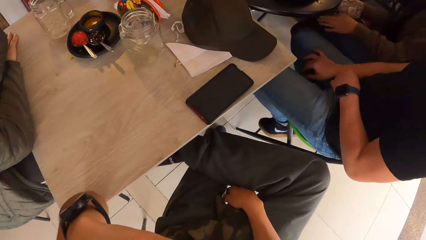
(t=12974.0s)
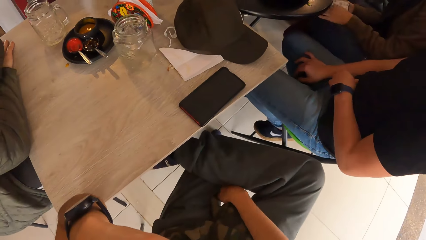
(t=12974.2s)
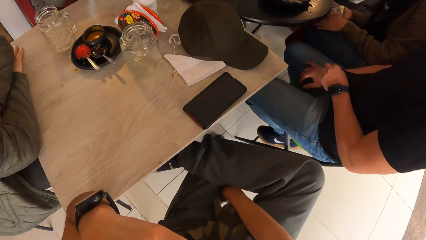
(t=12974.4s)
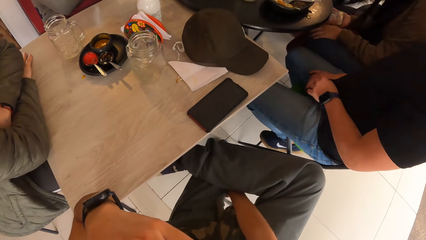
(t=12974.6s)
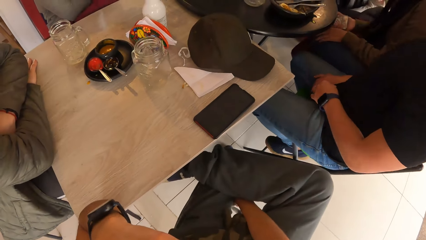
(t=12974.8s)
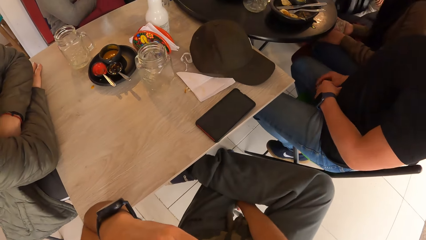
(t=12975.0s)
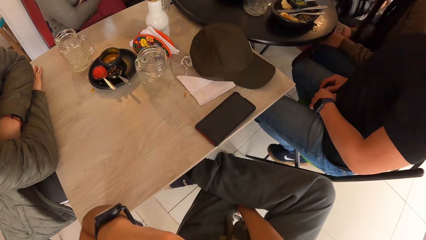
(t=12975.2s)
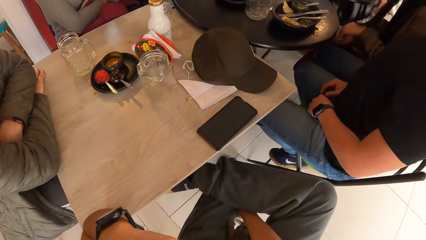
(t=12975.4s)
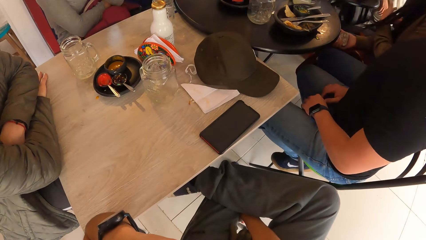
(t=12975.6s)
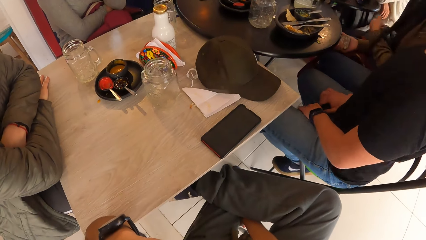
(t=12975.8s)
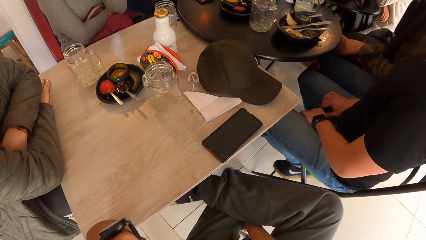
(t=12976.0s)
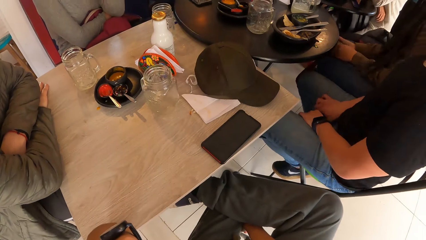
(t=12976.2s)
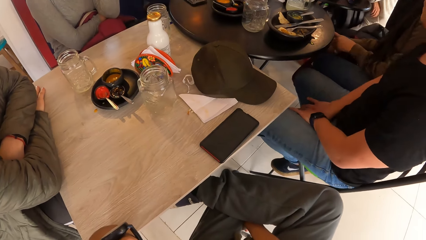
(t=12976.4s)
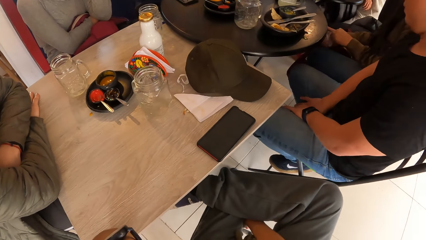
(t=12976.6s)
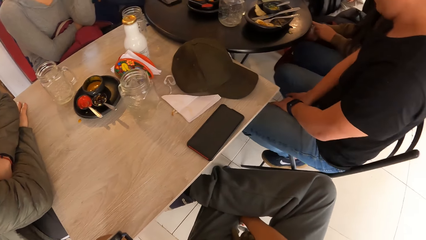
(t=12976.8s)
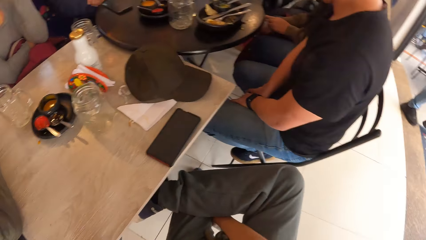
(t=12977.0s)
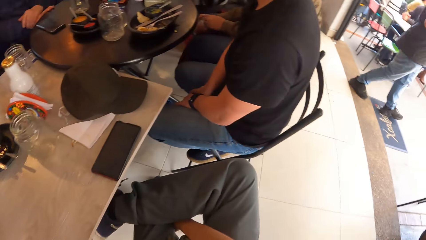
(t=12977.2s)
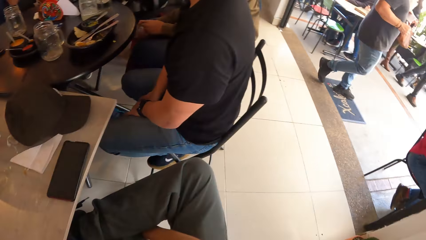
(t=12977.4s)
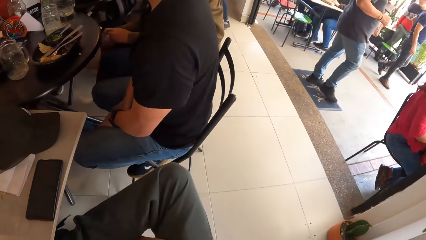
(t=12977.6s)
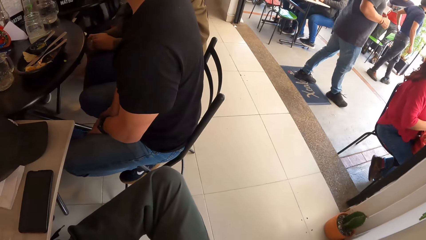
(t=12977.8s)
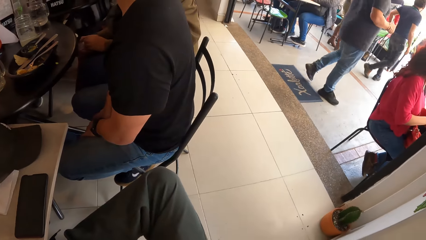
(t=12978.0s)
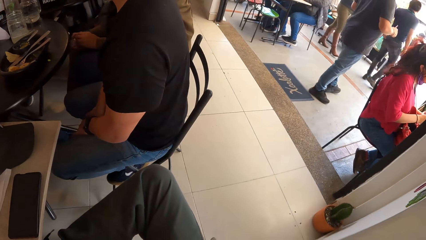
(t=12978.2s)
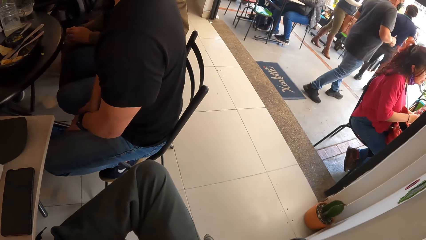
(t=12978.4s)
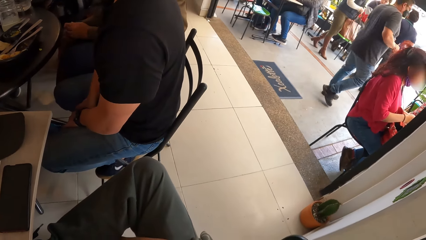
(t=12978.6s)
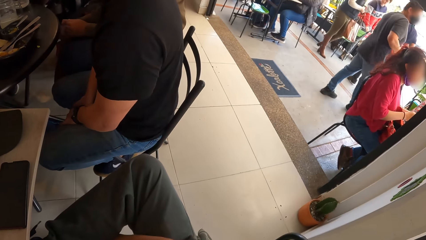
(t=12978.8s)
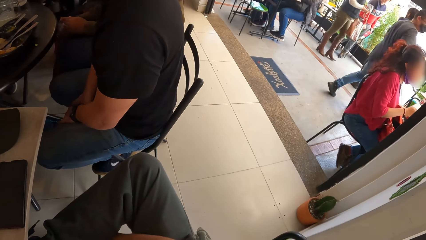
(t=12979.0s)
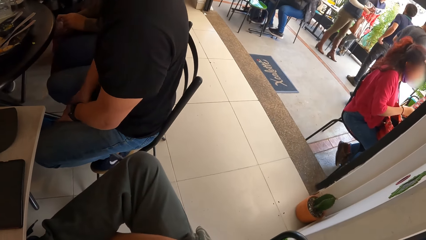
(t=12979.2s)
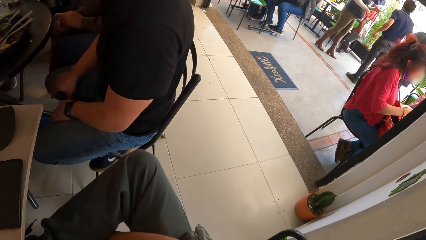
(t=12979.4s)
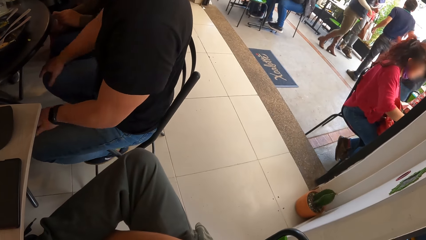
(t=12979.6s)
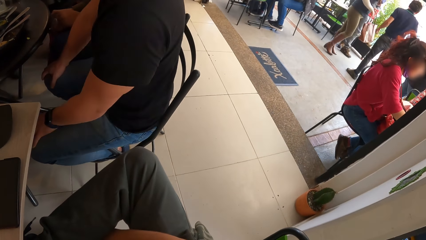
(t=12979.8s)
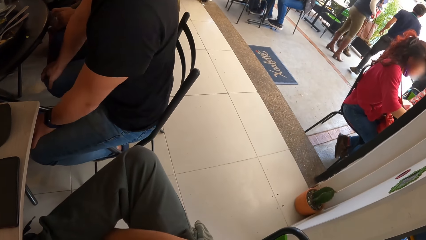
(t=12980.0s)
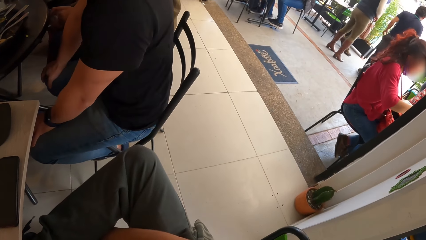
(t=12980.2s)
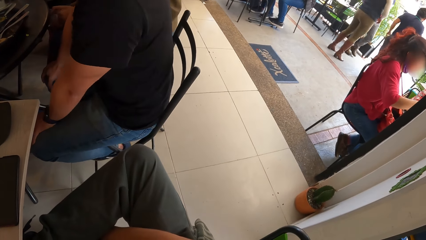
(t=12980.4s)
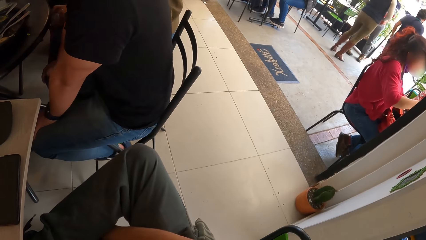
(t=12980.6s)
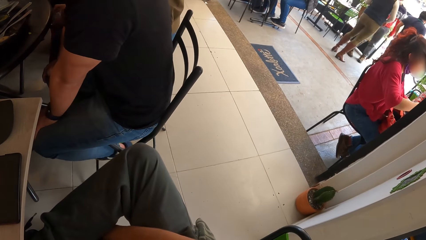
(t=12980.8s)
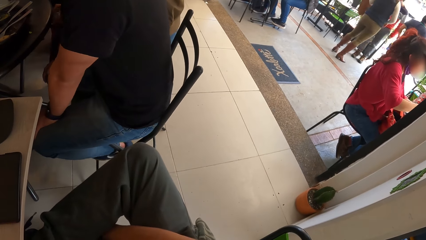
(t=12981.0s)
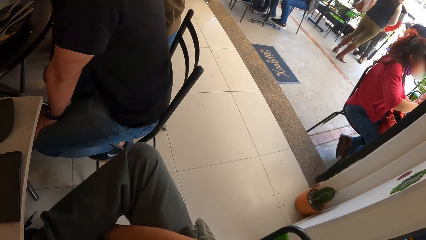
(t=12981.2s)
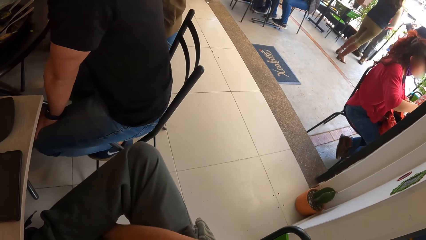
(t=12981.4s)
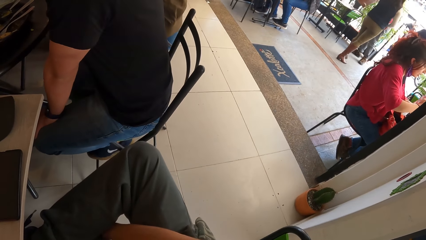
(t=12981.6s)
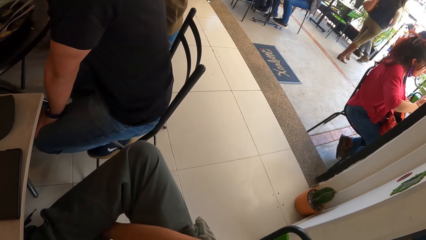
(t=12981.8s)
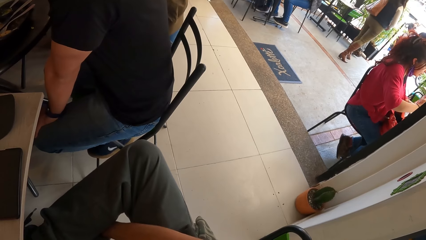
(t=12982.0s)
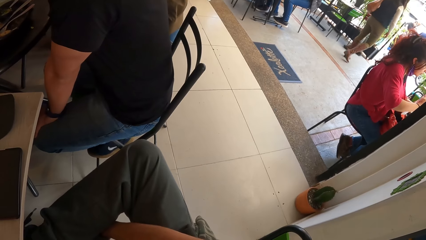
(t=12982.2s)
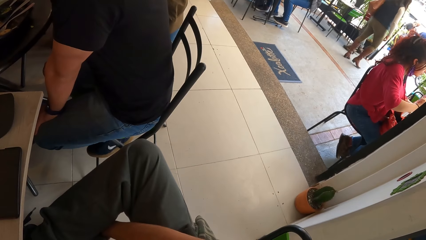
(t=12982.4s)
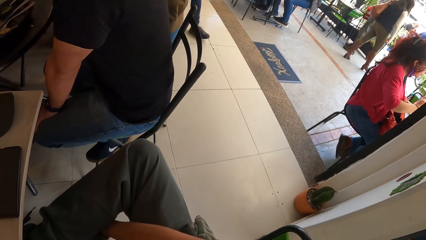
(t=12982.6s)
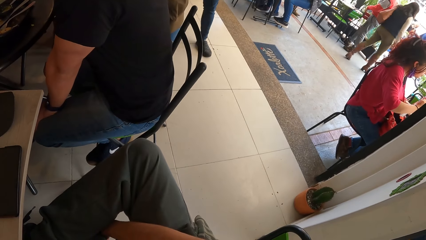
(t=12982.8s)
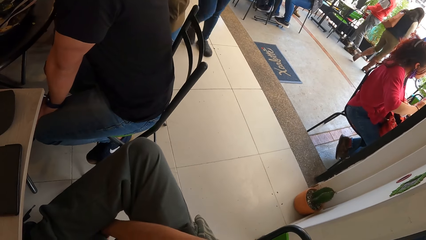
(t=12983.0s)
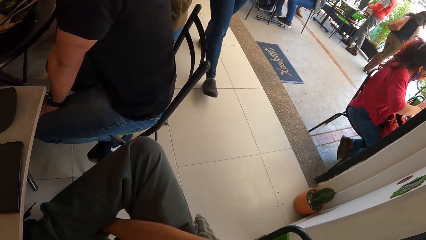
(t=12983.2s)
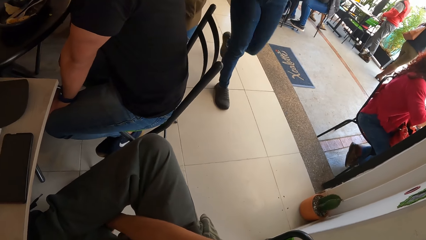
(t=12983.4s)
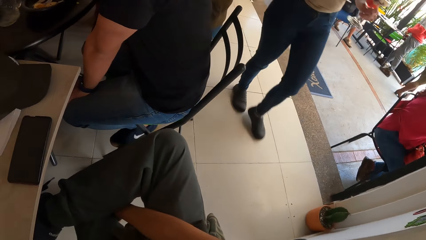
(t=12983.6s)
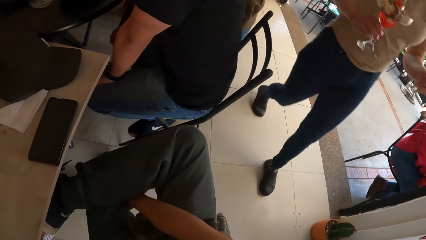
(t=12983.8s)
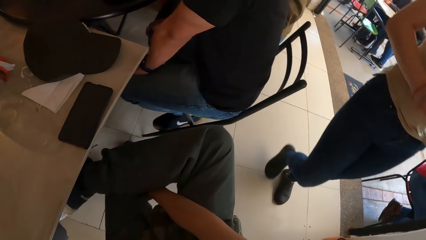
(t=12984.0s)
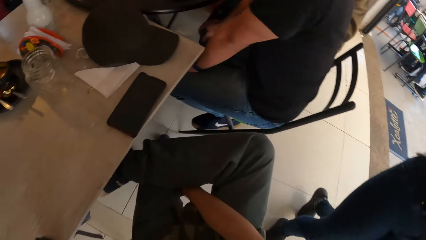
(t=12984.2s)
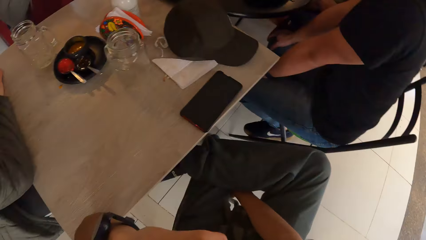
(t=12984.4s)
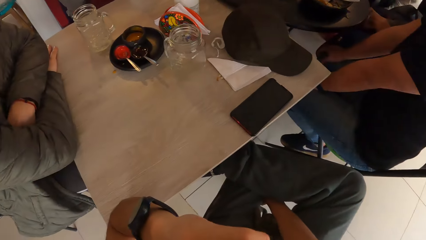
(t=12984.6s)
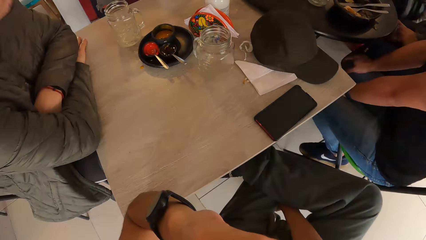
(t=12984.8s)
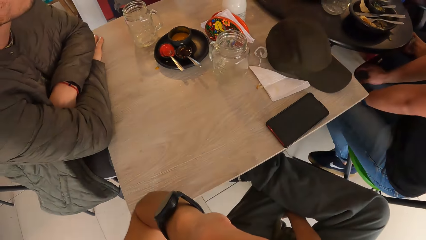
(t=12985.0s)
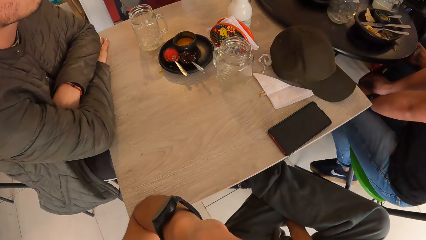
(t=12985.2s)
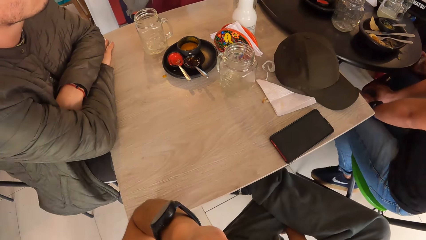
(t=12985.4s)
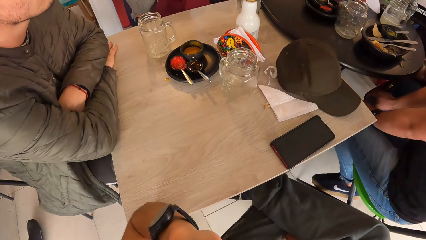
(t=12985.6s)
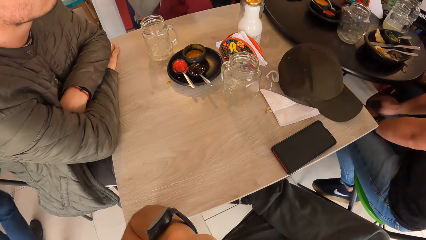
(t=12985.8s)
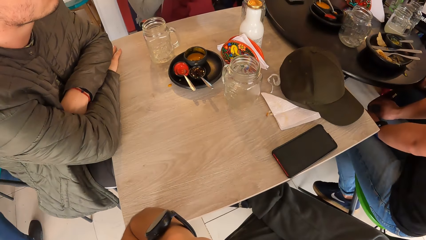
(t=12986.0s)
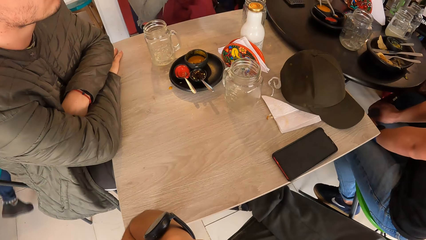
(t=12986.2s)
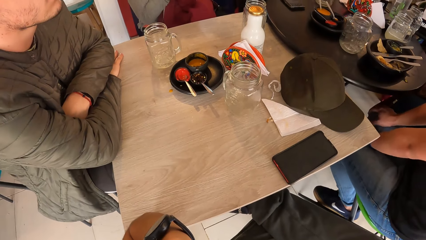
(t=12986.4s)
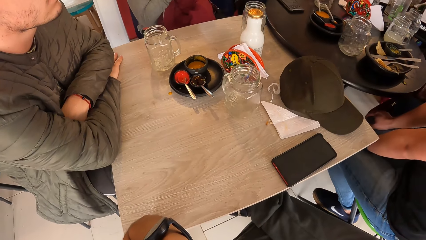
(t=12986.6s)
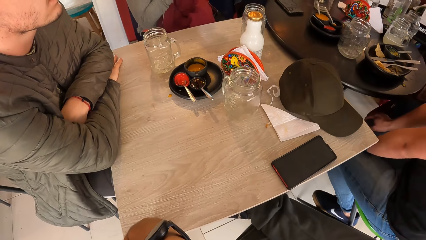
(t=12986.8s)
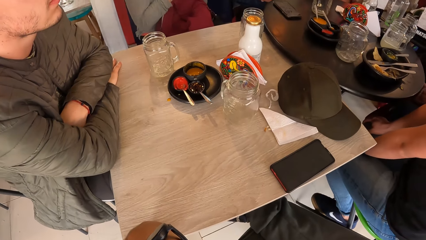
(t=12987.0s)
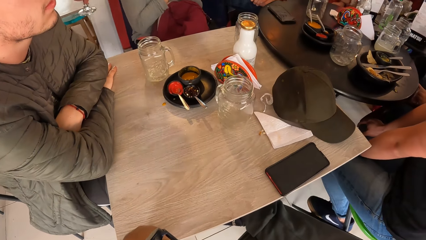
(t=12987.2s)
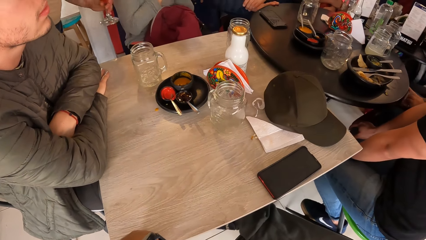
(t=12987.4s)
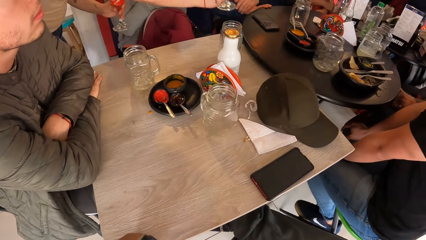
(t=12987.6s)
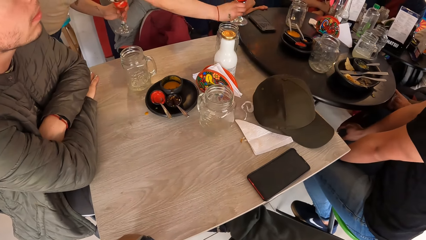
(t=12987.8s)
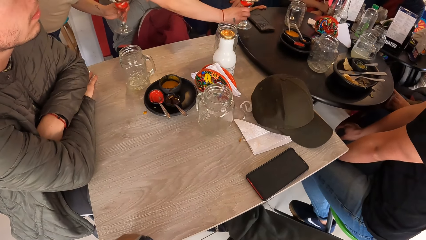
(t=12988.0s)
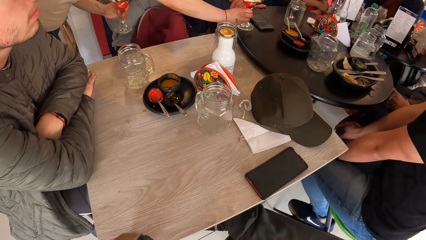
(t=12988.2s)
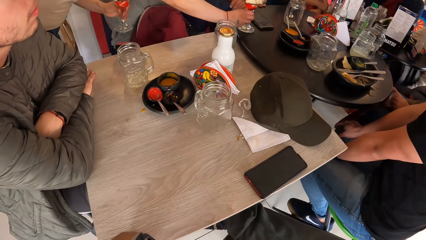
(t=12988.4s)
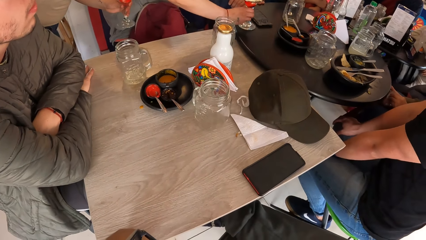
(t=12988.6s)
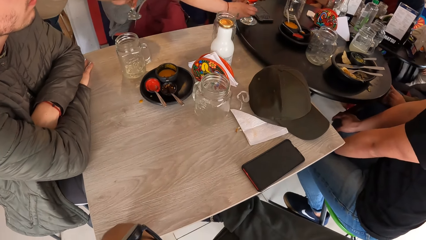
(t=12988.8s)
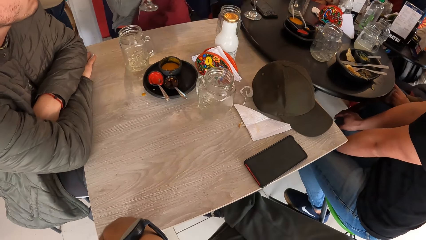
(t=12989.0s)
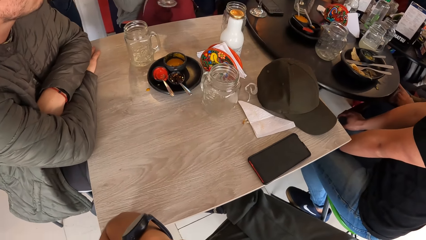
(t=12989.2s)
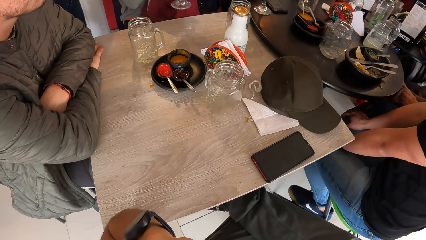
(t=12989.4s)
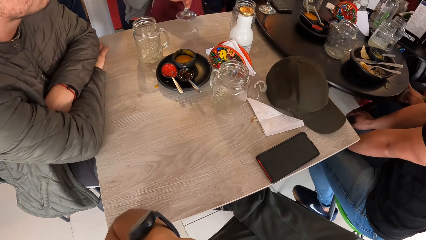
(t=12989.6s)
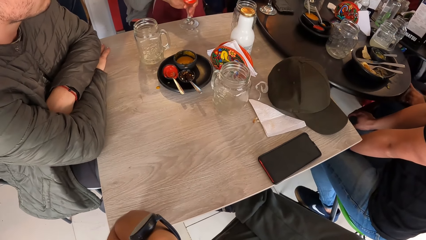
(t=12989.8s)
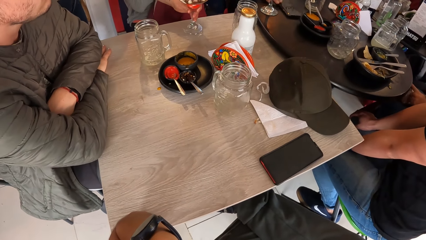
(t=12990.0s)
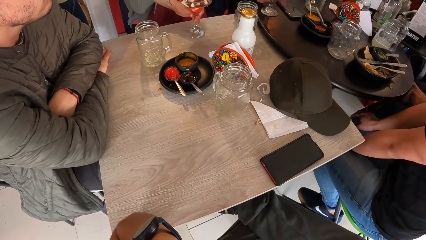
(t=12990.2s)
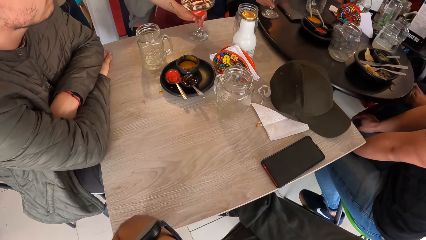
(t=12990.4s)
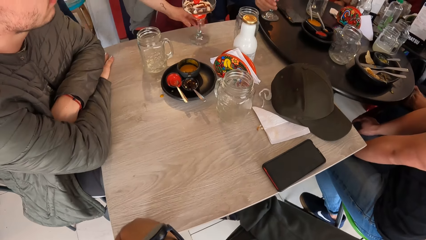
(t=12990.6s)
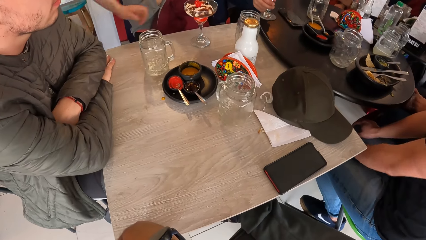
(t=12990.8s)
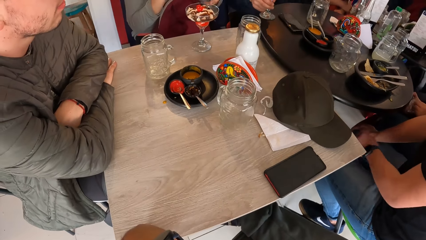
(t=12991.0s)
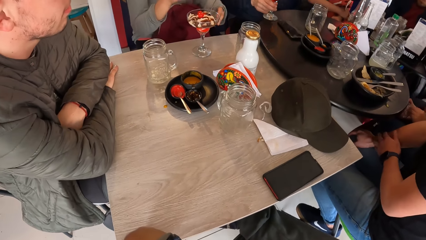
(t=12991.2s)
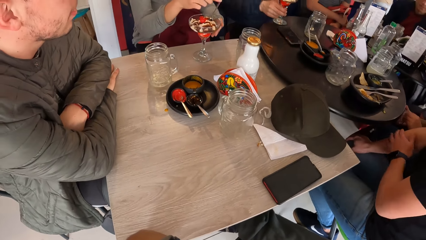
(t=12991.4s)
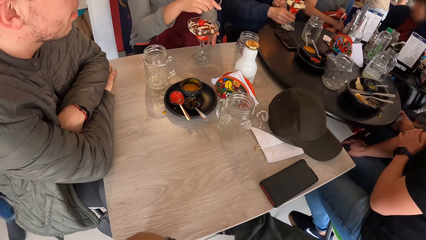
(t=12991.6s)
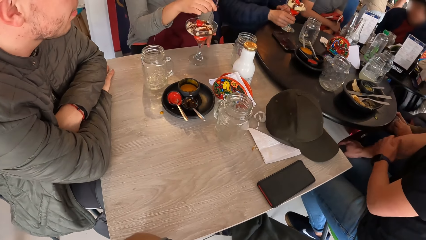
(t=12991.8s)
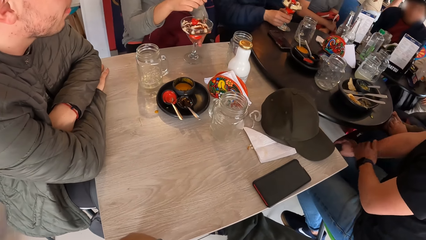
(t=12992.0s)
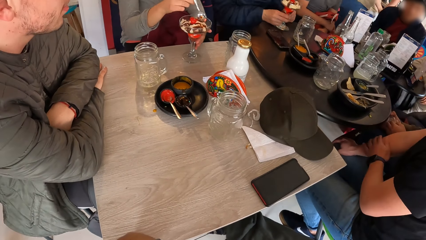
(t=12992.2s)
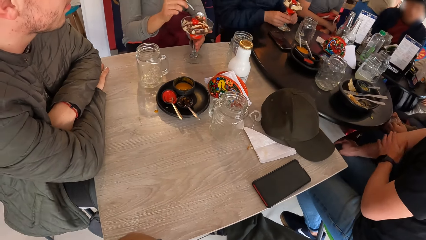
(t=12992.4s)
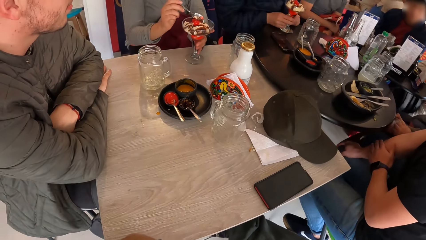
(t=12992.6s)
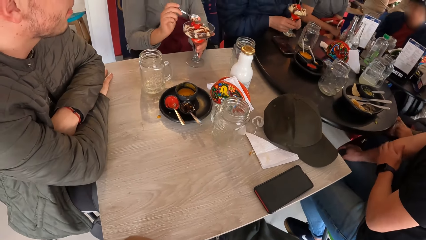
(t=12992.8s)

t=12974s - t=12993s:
The camera wearer touches the face. They look sideways. They look around. They look down.
